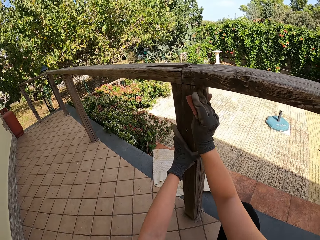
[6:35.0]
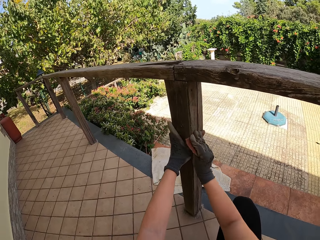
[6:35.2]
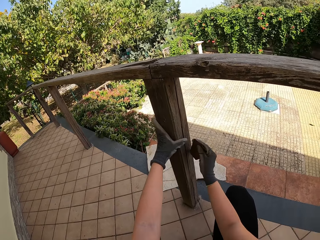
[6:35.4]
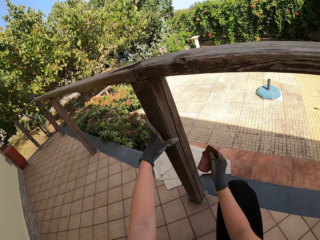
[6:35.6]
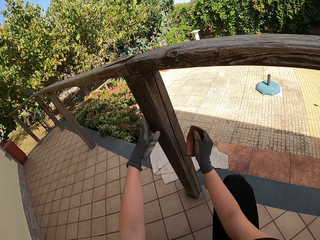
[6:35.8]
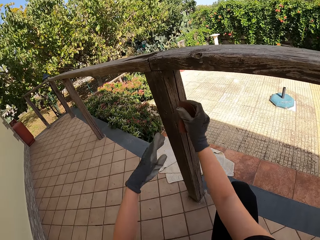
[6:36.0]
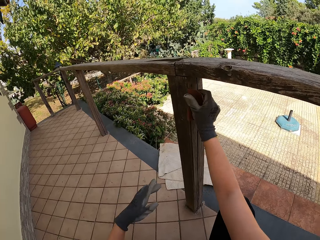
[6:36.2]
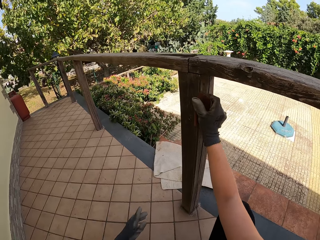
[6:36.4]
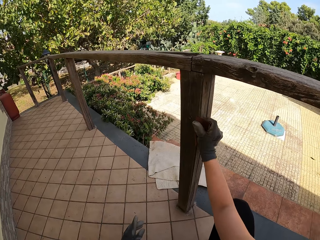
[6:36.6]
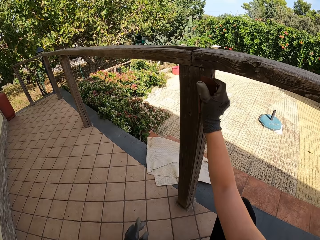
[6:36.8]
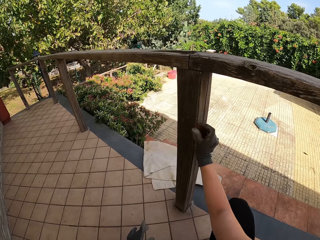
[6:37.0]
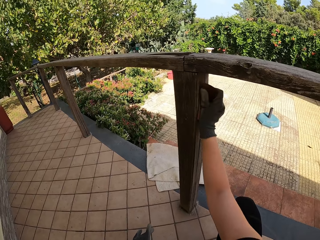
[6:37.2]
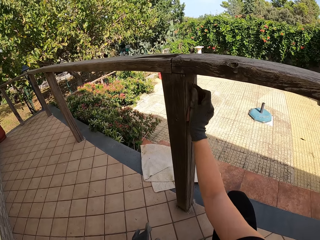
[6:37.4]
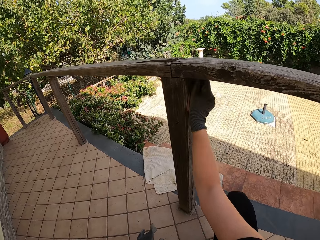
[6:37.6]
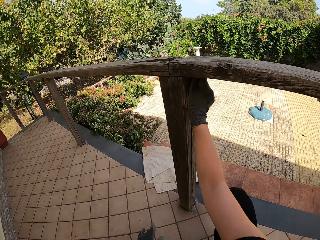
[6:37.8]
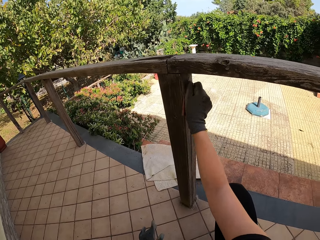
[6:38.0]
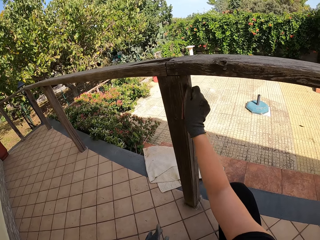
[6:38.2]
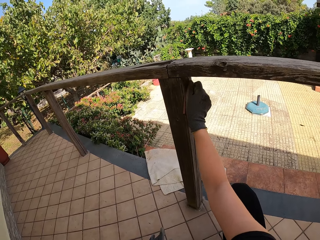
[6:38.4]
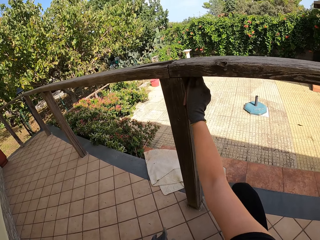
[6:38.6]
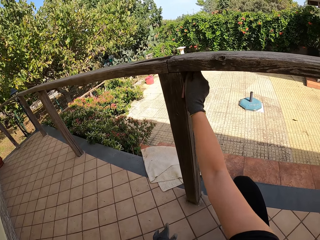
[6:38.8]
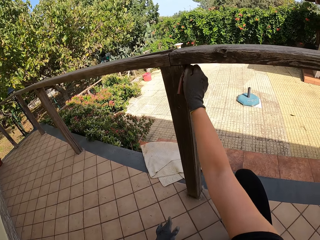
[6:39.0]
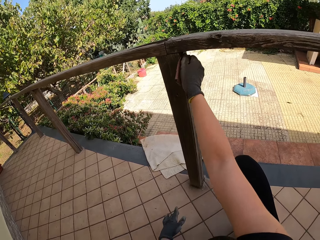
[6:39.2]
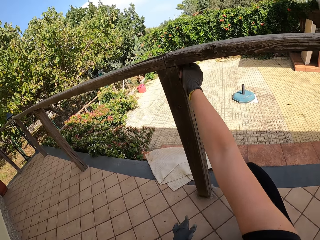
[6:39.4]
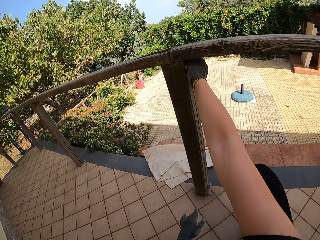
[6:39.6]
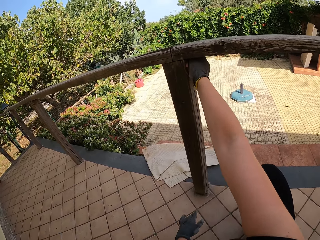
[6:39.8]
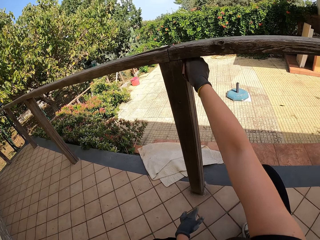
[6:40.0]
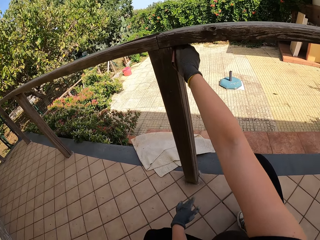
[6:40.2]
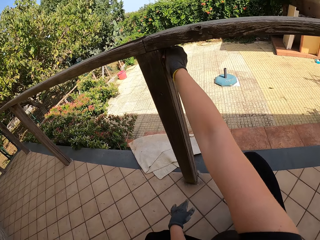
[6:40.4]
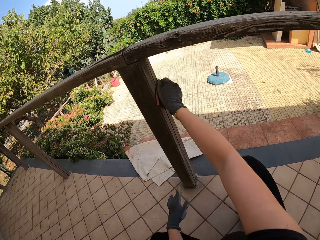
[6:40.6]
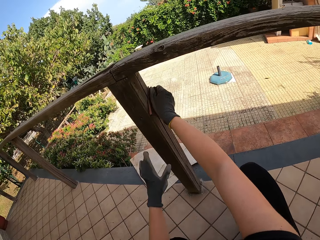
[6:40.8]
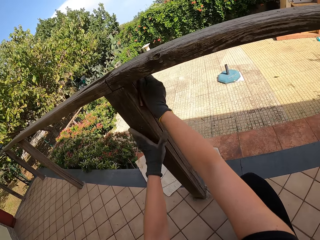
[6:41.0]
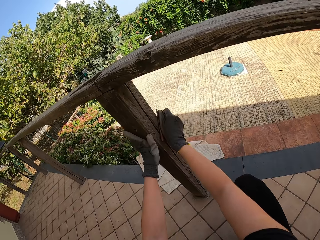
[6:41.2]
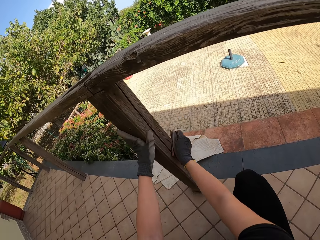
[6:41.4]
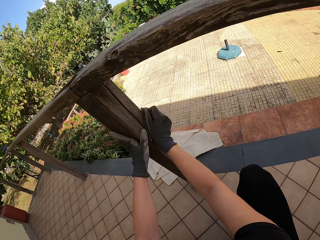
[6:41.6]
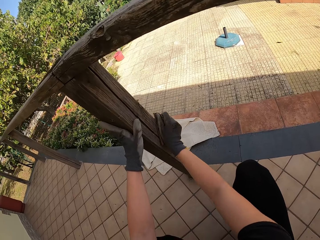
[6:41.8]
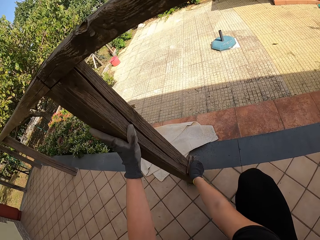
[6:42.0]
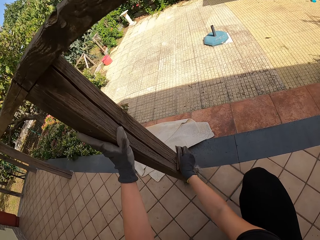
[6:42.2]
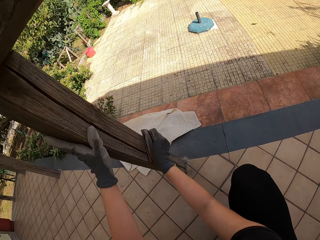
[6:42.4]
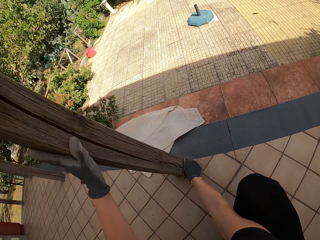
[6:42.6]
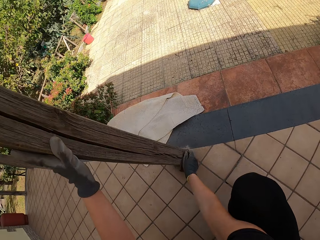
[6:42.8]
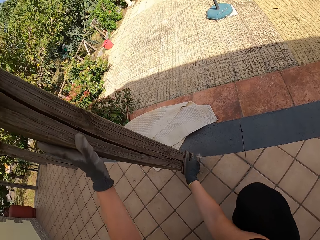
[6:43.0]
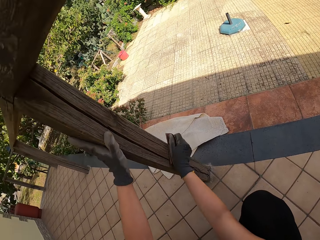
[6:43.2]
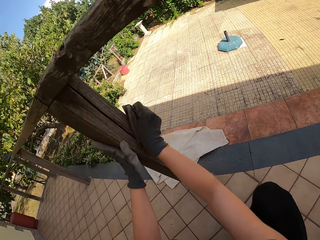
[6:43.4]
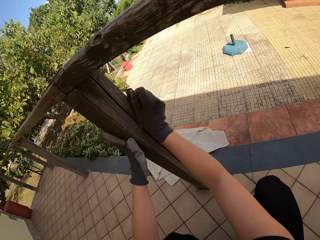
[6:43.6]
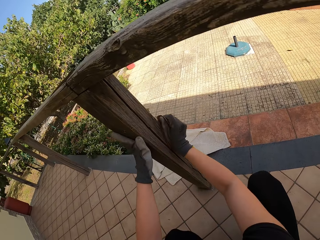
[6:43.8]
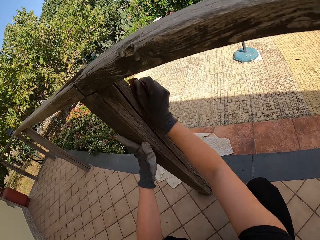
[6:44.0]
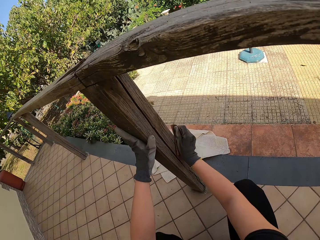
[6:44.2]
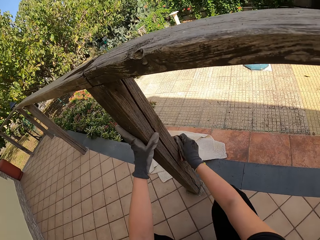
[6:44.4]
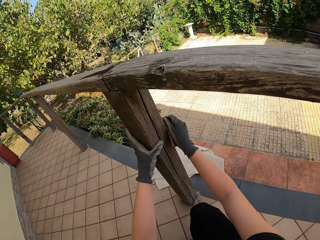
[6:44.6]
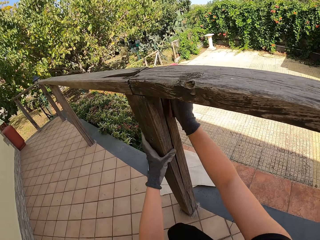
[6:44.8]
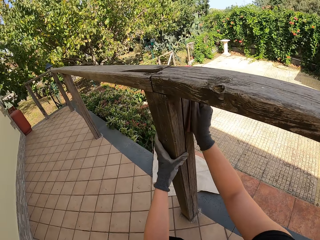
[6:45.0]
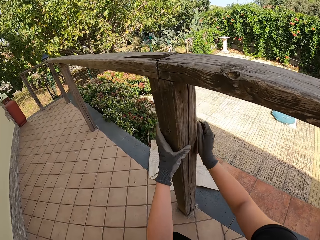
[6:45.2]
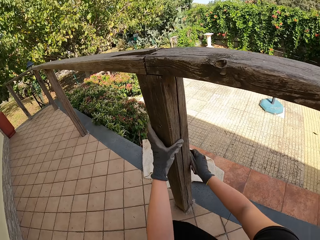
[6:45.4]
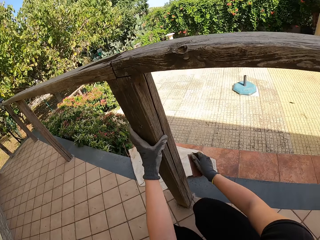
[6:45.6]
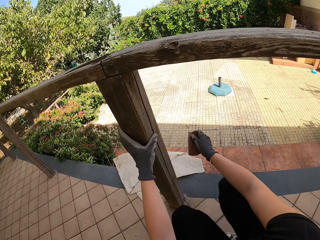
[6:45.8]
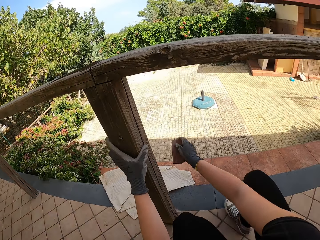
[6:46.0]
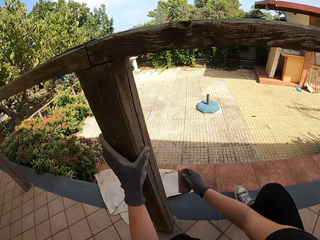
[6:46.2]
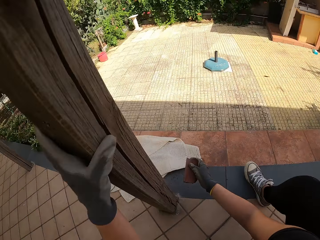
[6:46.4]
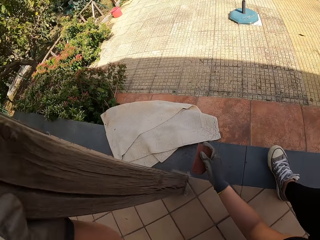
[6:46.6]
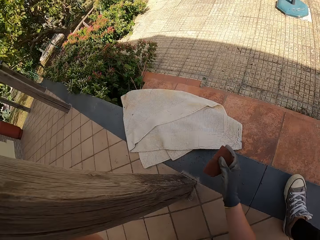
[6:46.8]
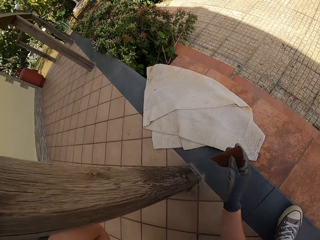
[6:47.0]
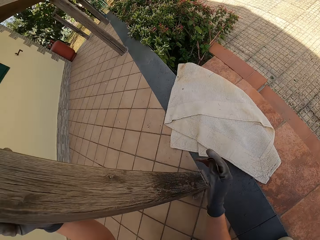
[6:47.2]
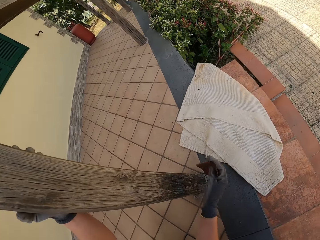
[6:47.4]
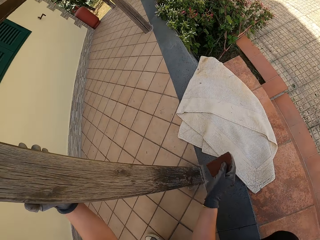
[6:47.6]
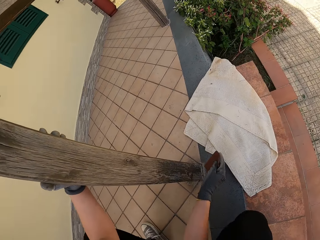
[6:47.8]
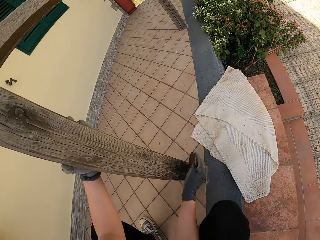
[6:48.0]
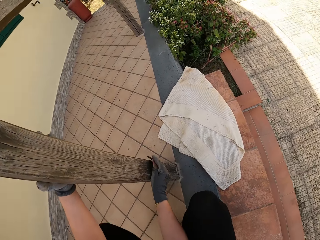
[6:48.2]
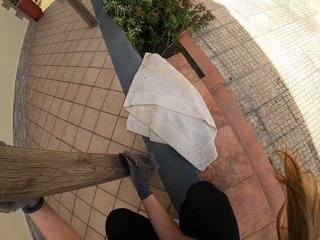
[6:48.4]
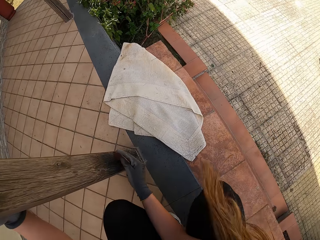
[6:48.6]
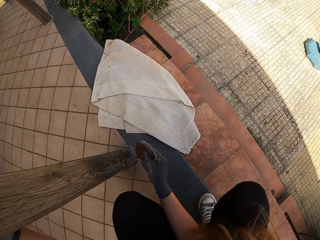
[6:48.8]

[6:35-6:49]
The camera wearer removes her left hand from the balcony or wood. She brushes the wood. She holds the balcony with her left hand. She brushes the wood. She stops scrubbing the balcony. She moves to the other side of the balcony.

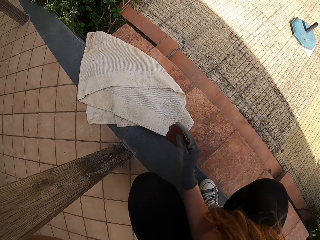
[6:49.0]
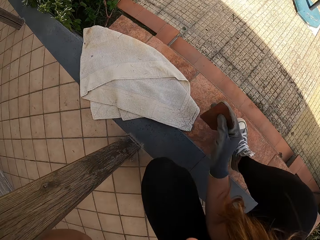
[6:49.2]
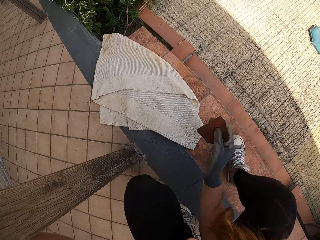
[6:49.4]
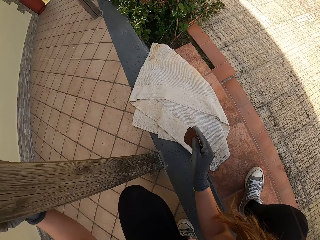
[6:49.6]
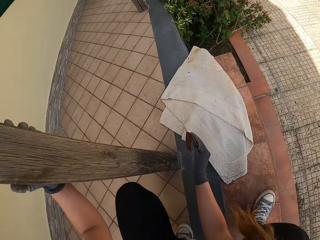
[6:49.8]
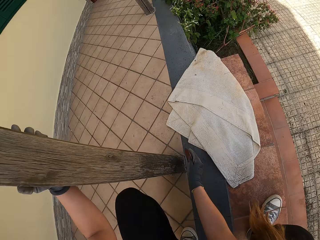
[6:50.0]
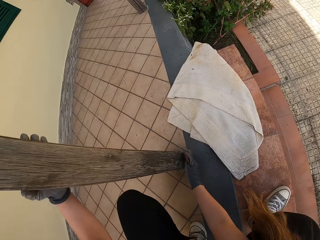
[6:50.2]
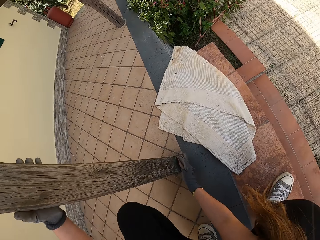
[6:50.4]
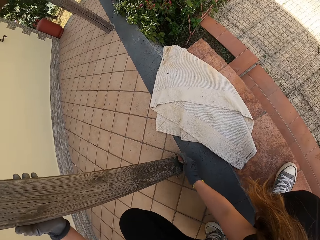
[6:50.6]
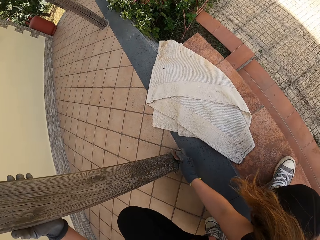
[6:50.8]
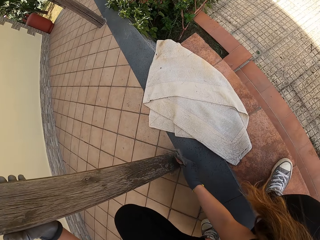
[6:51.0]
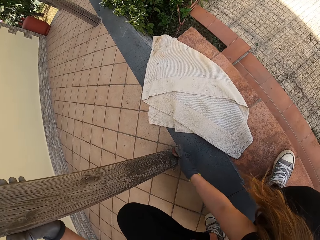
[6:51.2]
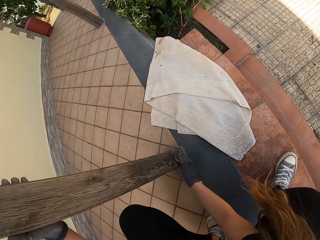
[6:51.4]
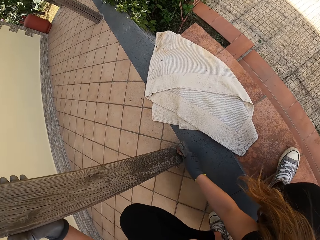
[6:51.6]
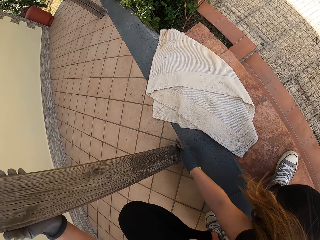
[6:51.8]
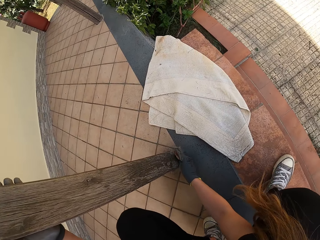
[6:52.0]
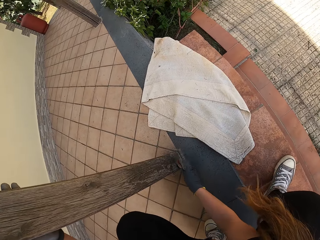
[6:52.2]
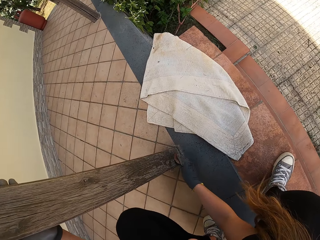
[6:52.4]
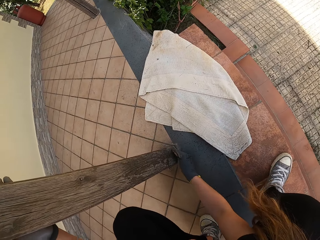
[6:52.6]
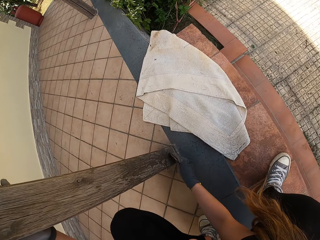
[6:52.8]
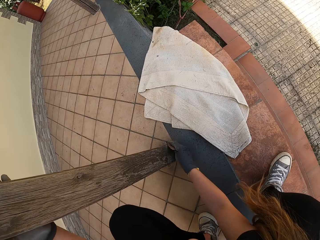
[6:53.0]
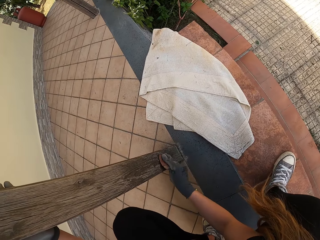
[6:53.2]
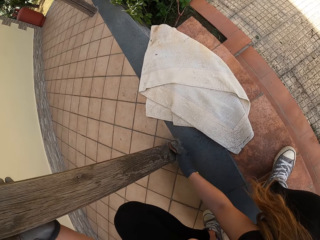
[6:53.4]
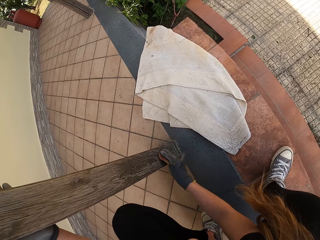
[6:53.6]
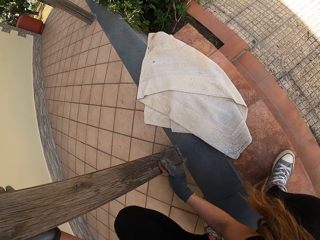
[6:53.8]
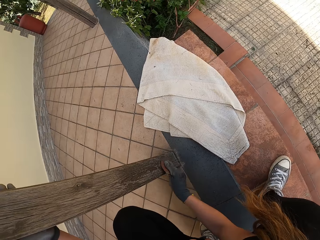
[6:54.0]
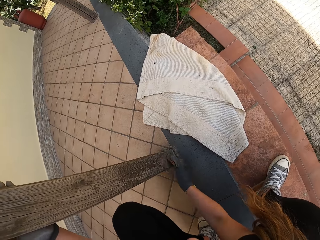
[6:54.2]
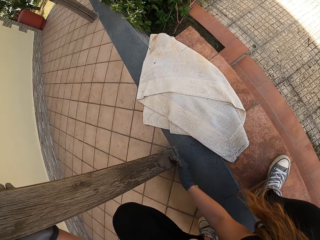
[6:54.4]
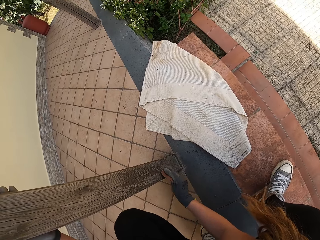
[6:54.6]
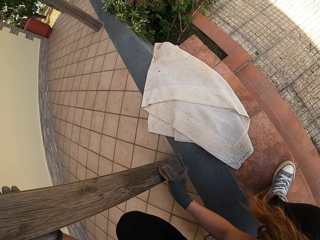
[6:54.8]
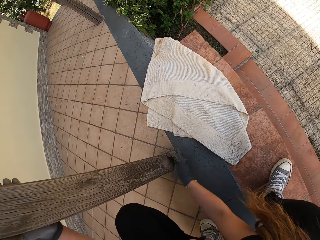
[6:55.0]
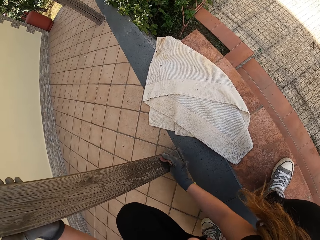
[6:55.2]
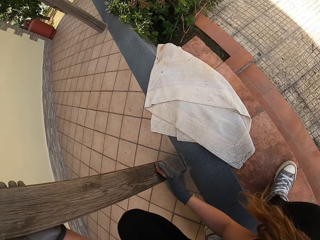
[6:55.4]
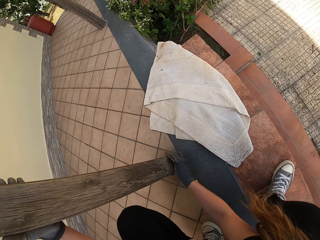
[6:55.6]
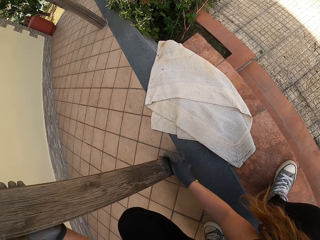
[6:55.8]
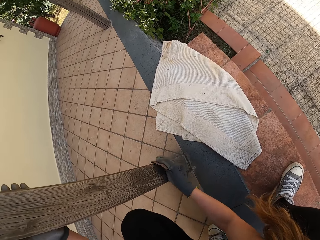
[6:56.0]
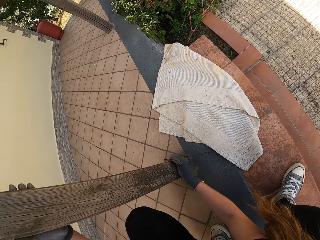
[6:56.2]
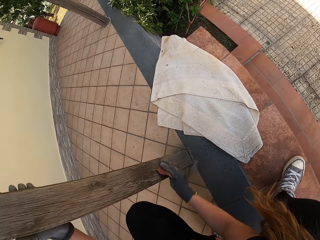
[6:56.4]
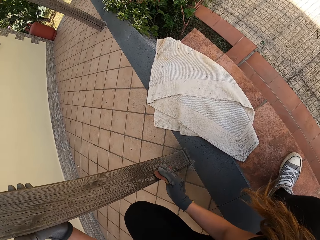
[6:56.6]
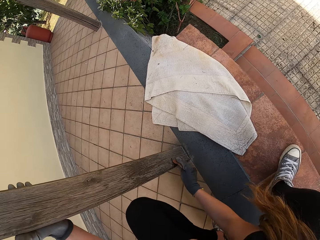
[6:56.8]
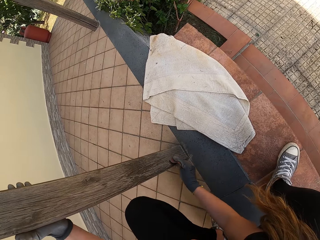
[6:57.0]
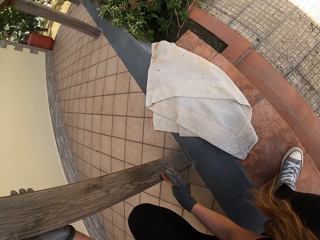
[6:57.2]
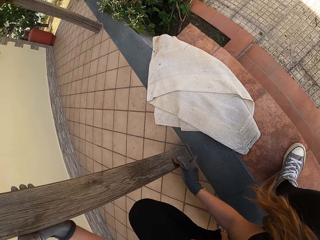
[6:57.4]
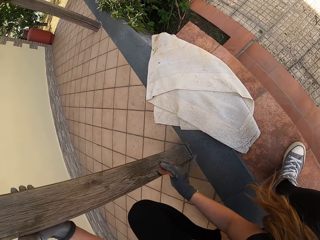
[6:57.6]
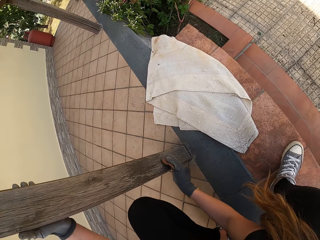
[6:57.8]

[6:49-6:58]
The camera wearer scrubs the balcony or wood with the sandpaper with her right hand. She moves to the back of the wood.
